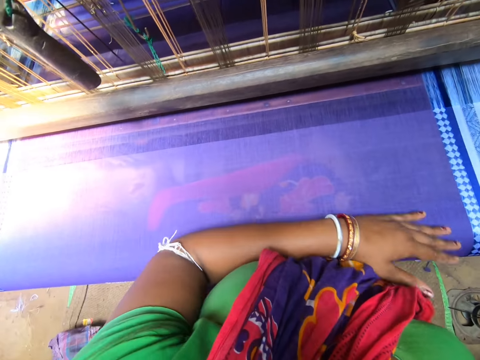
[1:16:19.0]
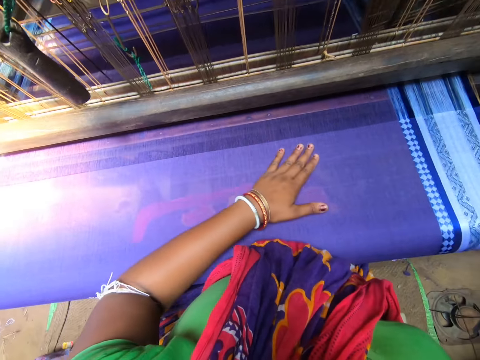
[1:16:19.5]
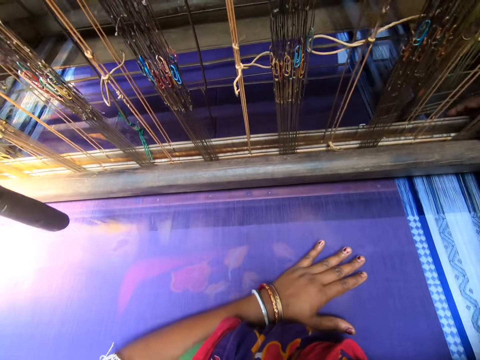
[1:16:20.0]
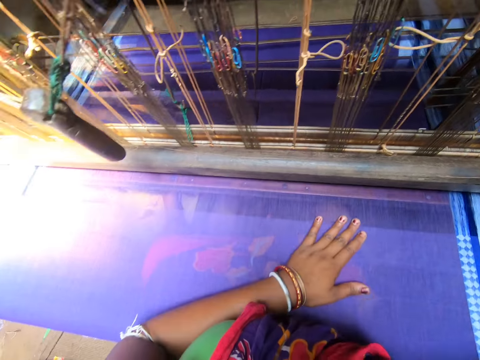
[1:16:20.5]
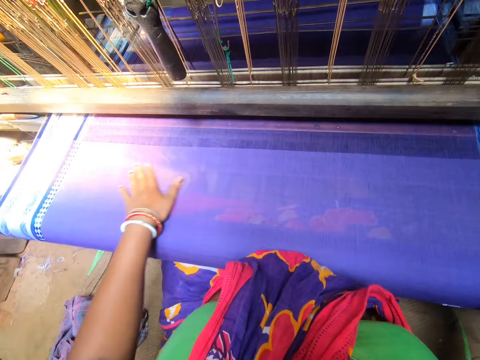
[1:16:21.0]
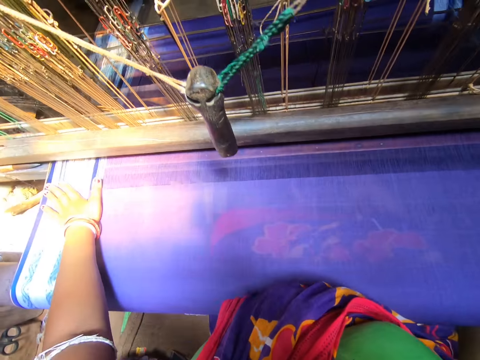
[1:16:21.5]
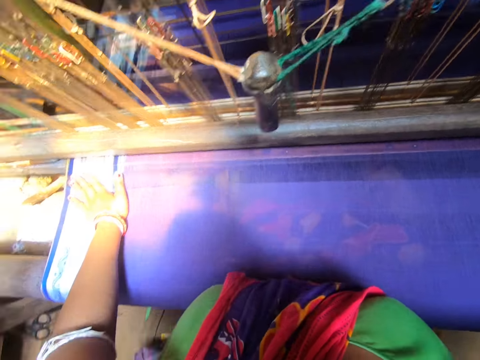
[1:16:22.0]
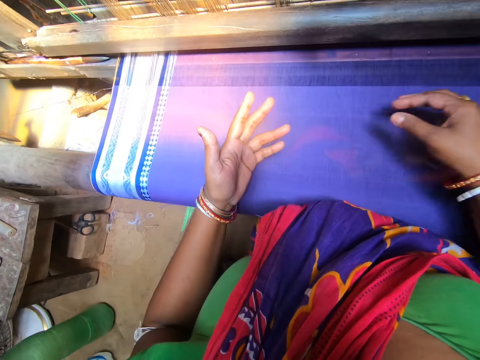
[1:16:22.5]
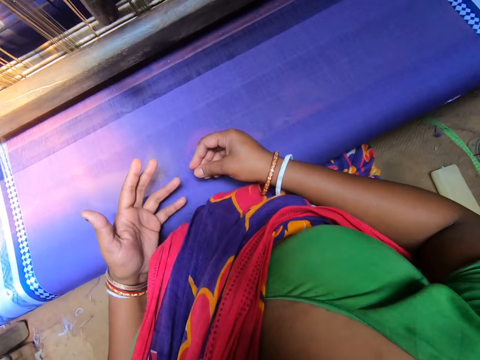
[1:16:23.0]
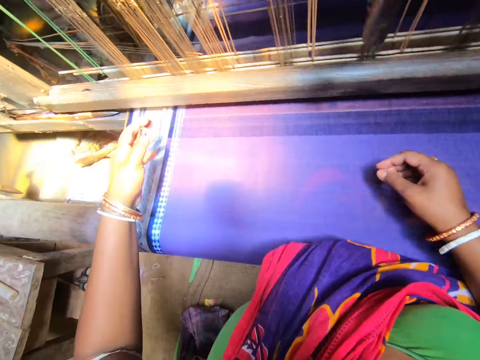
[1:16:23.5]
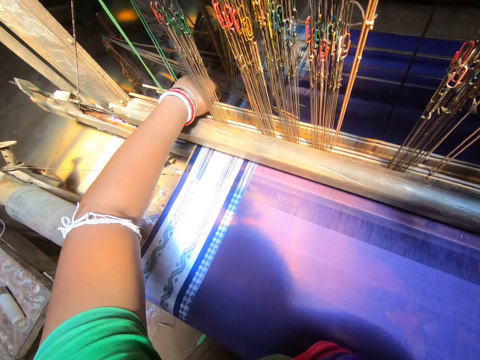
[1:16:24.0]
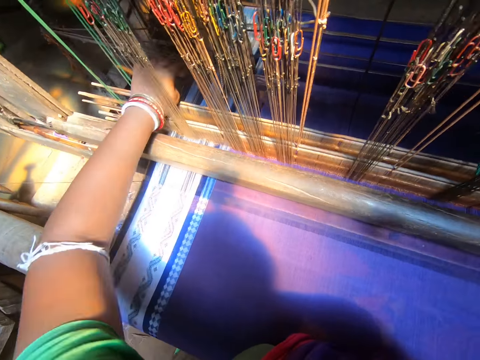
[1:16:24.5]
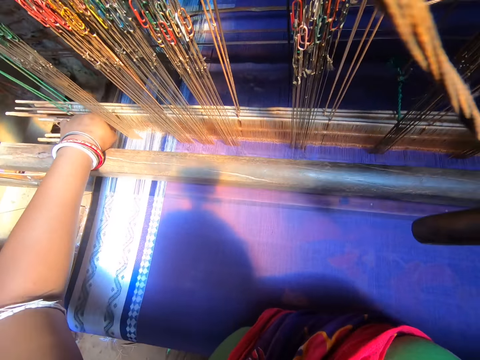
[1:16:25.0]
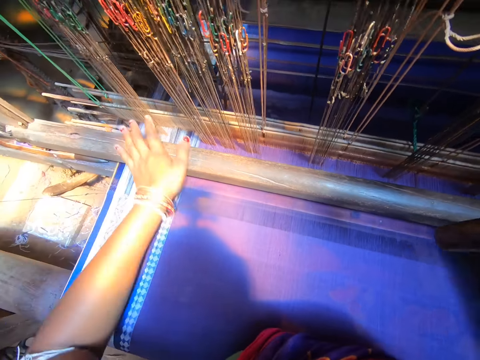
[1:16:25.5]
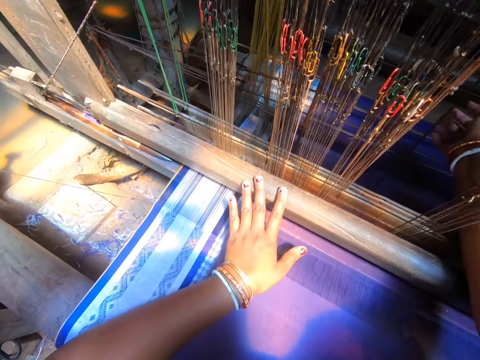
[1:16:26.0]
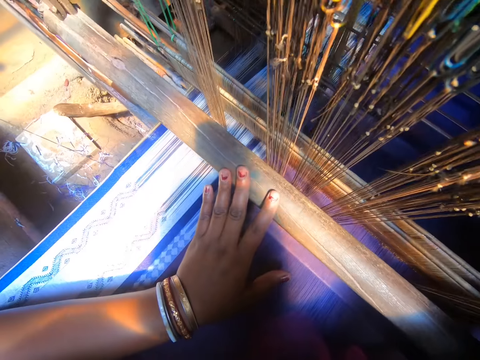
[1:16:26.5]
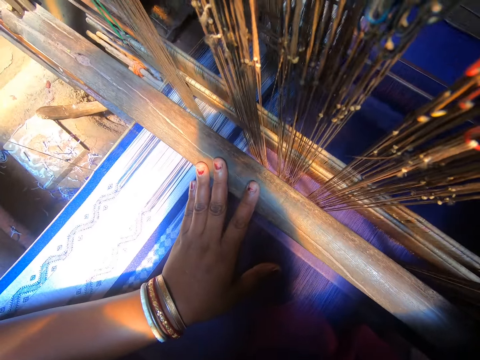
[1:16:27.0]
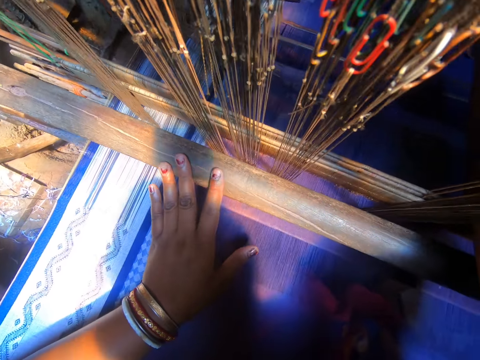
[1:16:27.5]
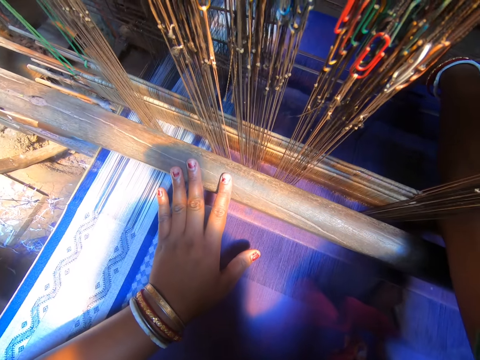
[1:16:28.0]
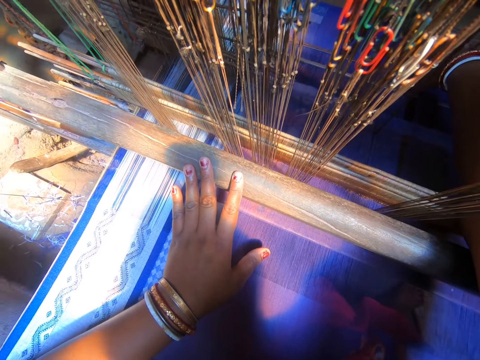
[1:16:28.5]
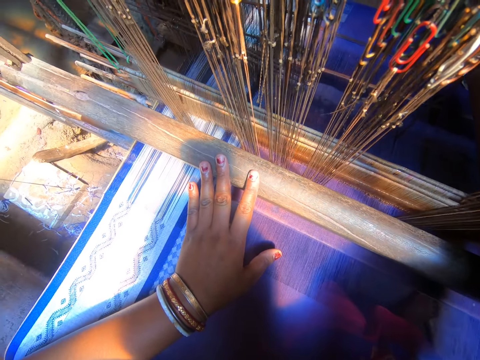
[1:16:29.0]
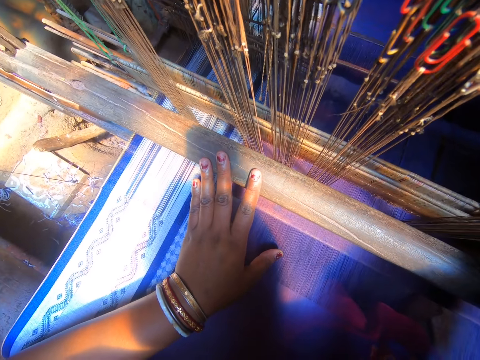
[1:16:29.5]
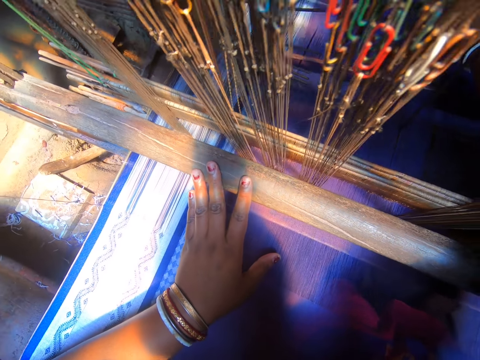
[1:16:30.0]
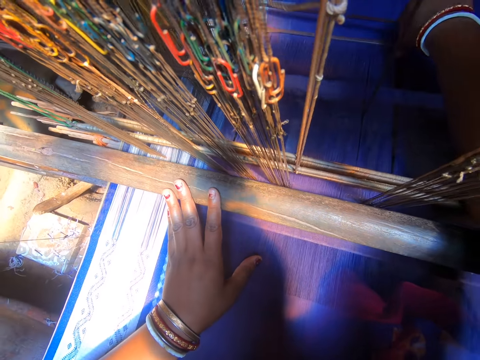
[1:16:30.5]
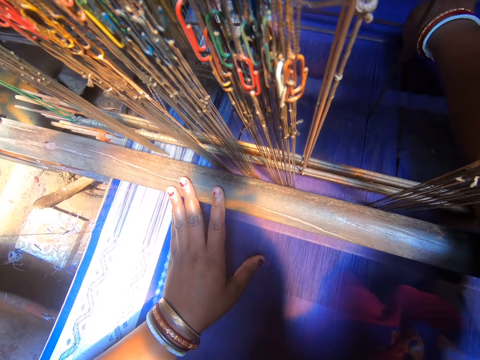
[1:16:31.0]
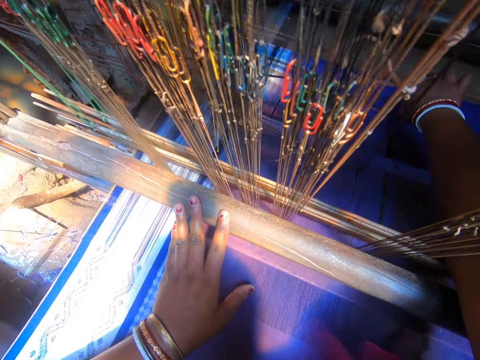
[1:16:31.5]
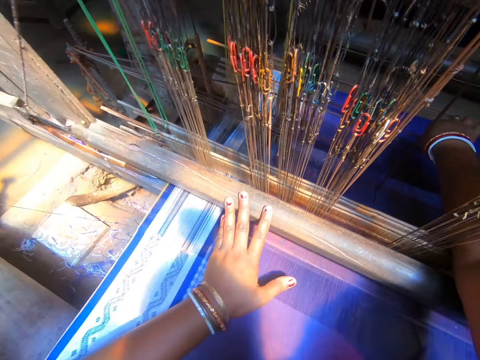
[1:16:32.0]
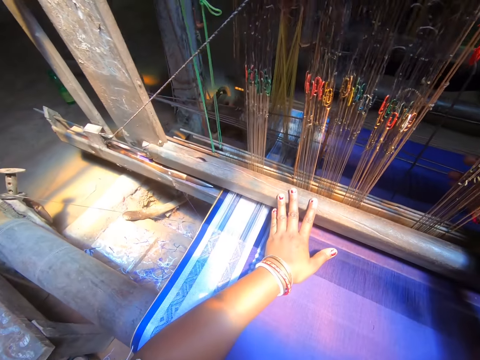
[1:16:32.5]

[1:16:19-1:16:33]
The camera wearer wipes on the cloth. She adjusts some reeds of the loom machine with her left hand. She adjusts the reeds of the loom machine with her right hand.

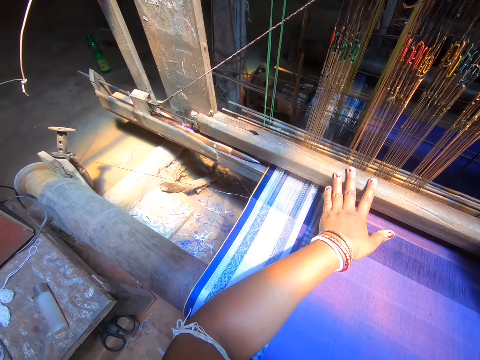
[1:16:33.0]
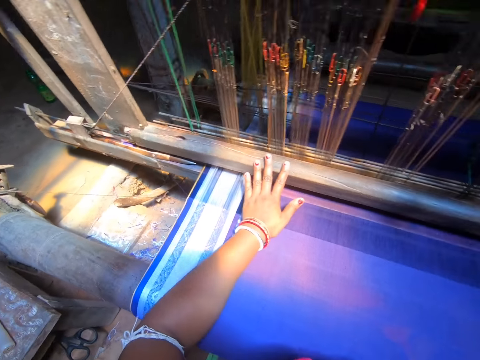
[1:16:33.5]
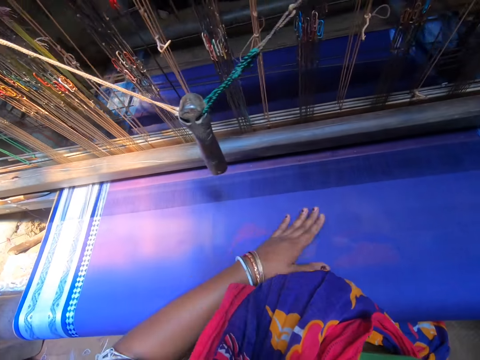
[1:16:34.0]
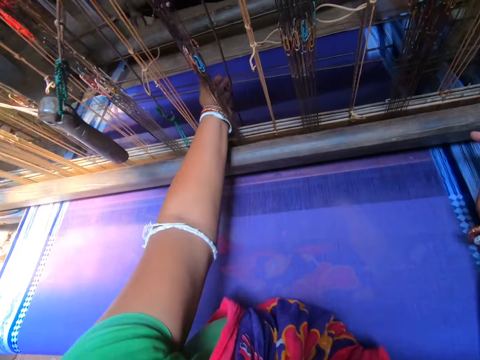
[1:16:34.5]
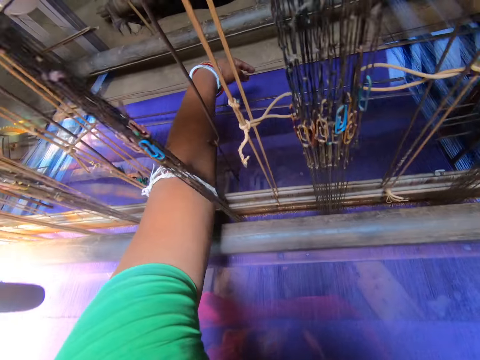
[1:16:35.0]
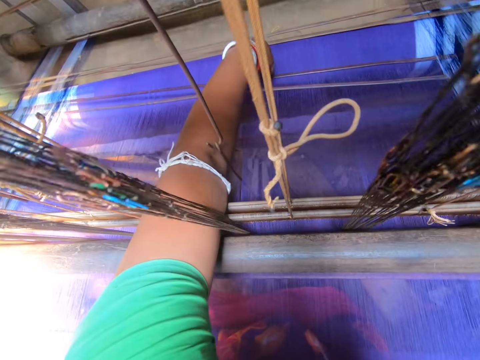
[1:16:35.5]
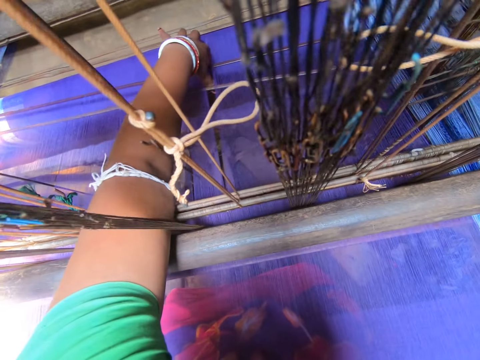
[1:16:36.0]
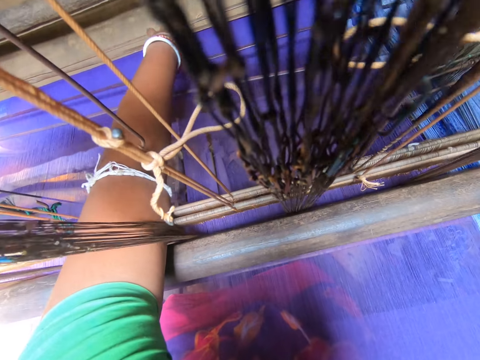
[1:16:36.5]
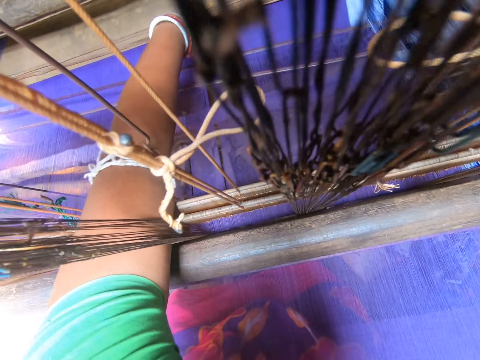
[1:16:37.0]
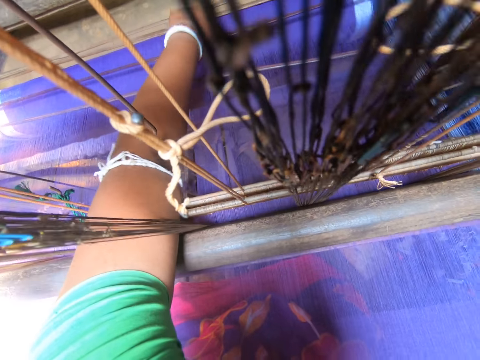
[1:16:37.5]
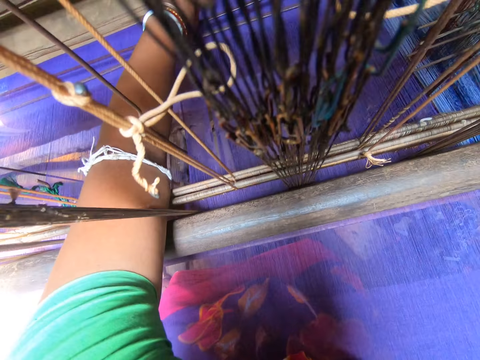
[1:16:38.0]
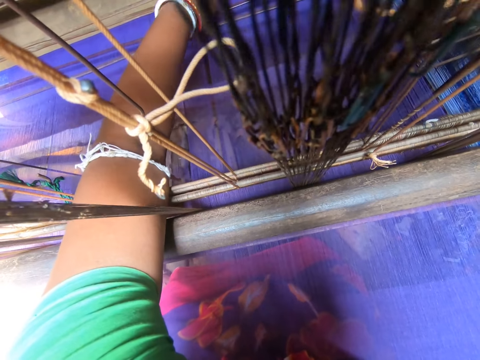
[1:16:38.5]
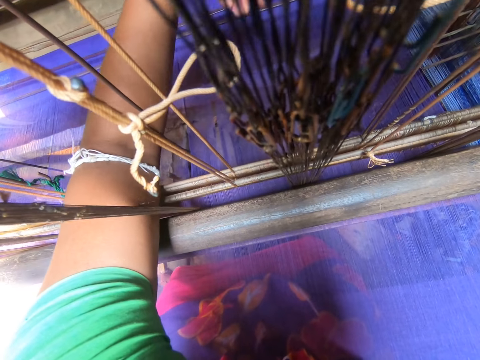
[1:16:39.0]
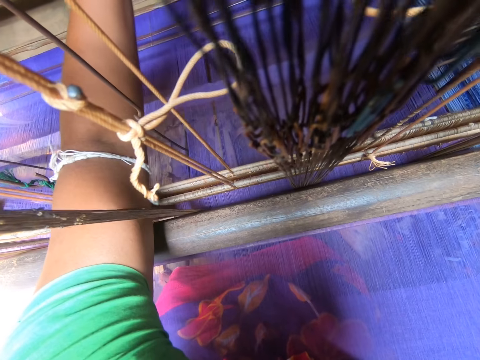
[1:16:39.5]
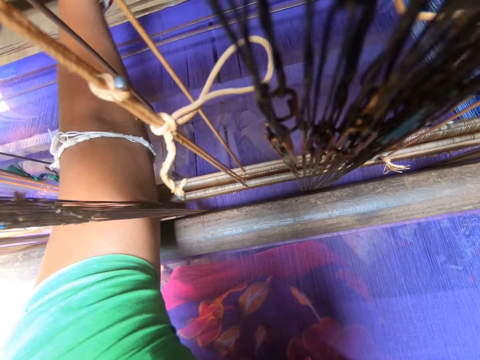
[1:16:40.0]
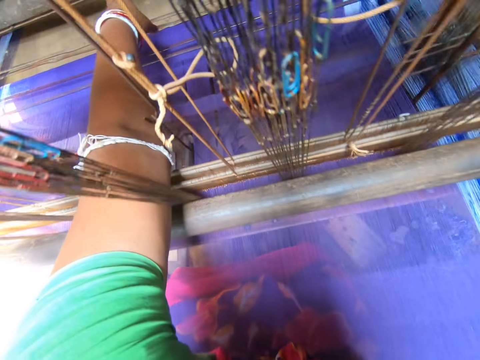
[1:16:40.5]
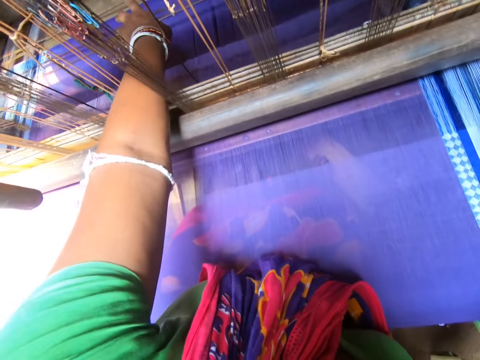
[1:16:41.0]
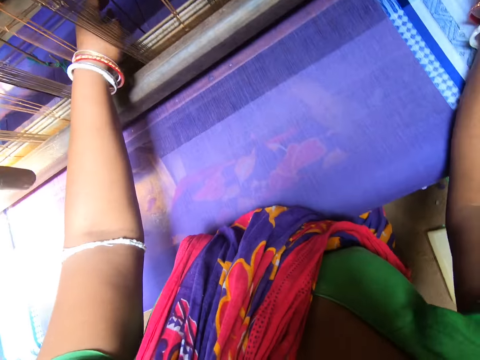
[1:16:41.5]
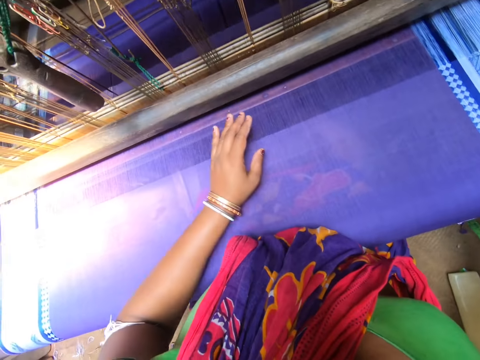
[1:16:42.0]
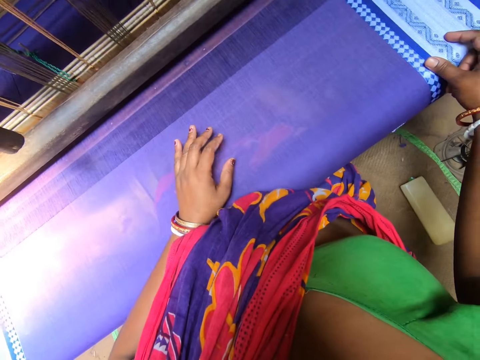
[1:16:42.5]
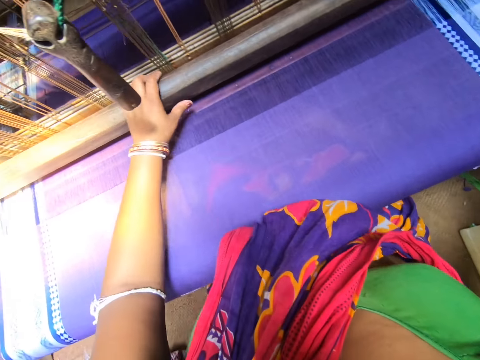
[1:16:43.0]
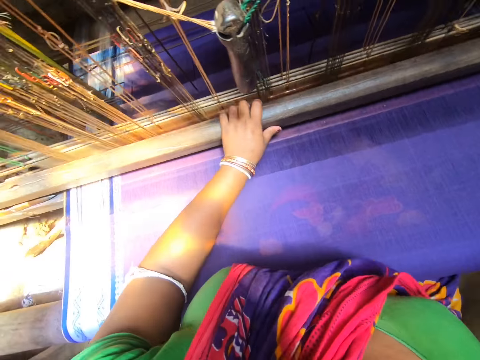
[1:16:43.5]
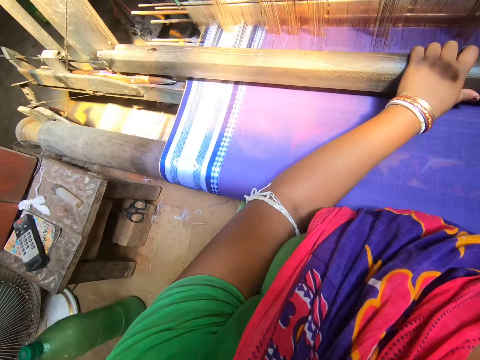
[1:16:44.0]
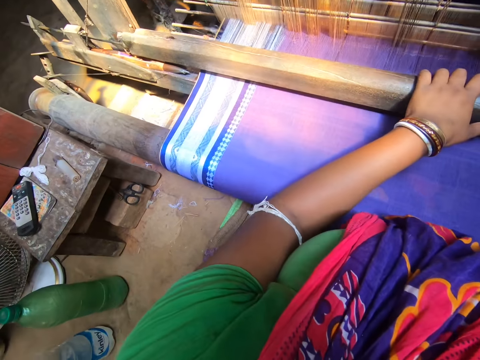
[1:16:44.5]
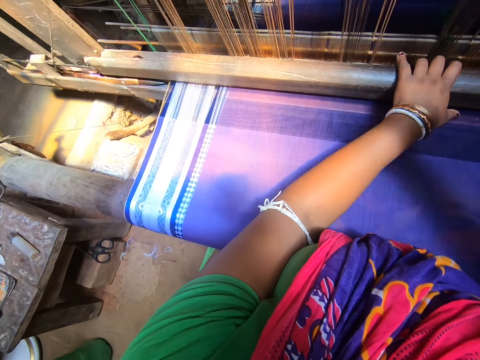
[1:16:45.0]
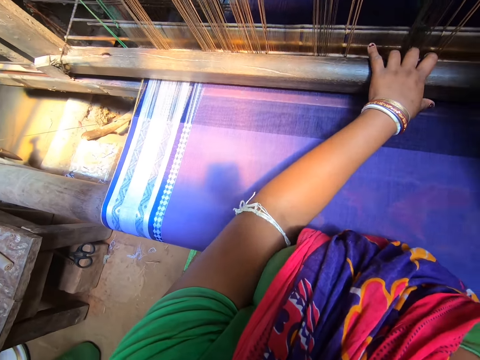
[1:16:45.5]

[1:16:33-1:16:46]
The camera wearer adjusts the reeds of the loom machine with her left hand. She weaves the fabric with the loom machine with her hands. She holds on the wood and pulls the loom machine handle sideways with her right hand.
